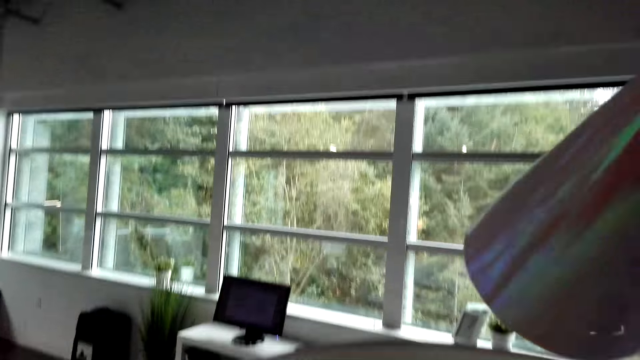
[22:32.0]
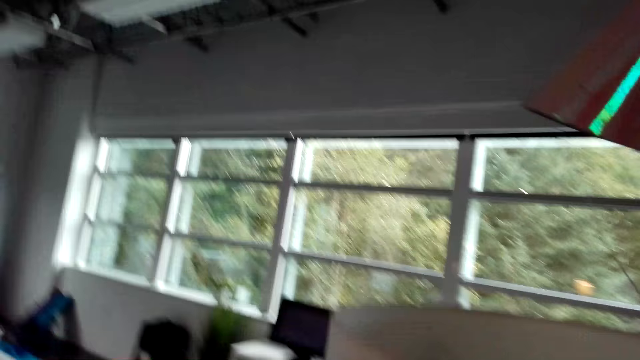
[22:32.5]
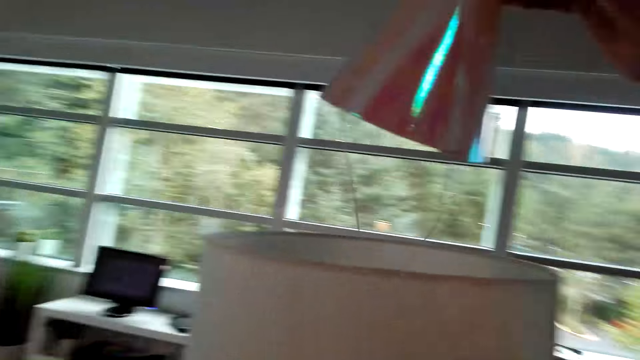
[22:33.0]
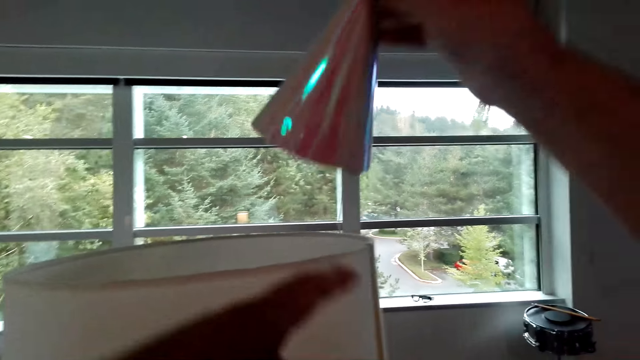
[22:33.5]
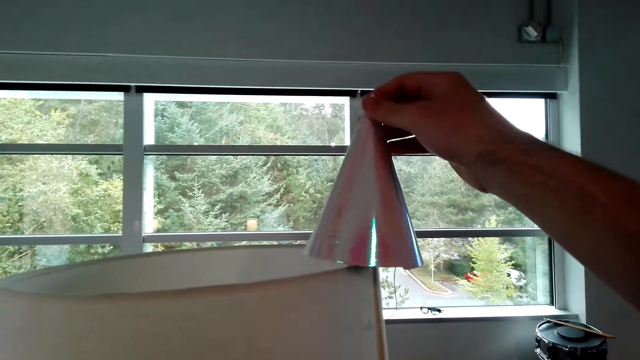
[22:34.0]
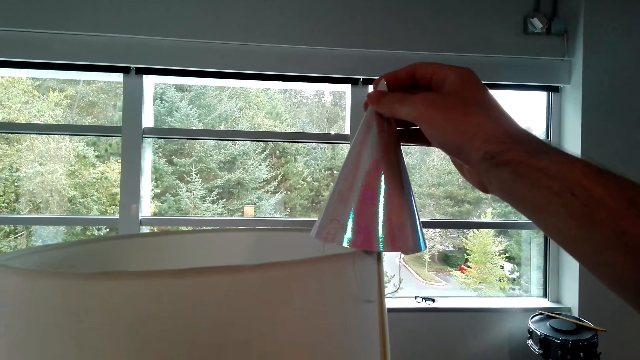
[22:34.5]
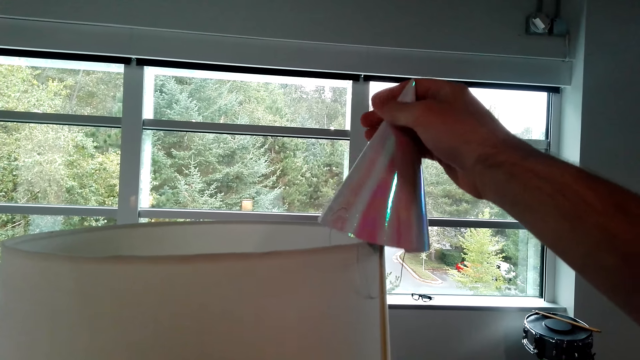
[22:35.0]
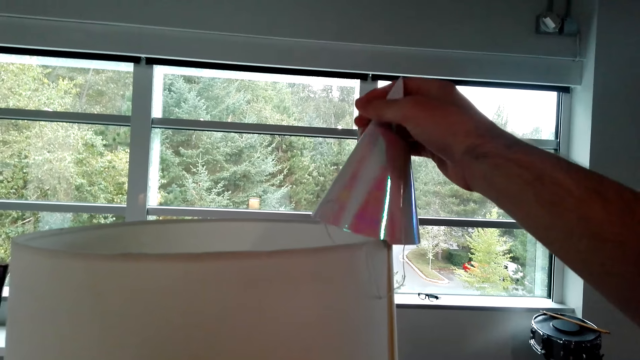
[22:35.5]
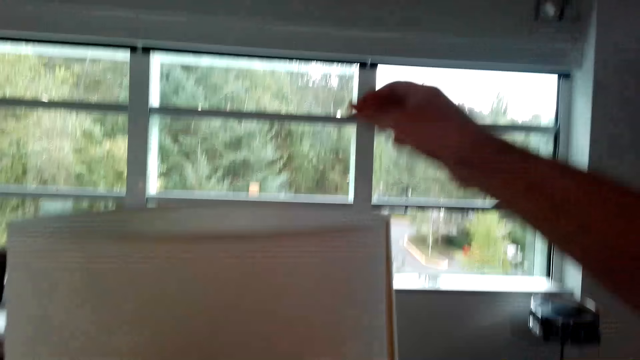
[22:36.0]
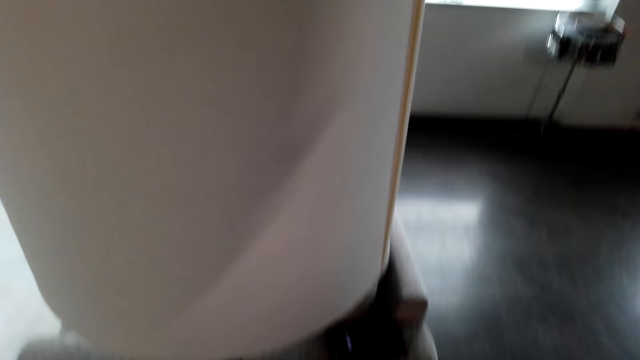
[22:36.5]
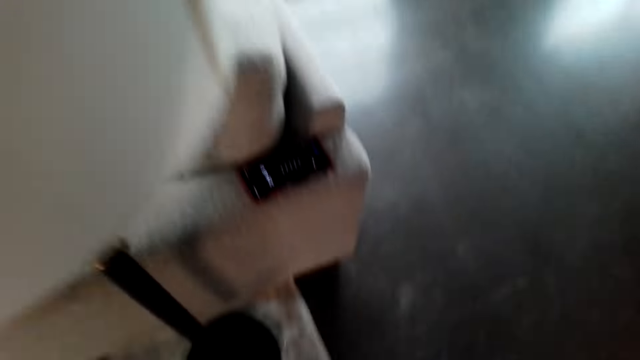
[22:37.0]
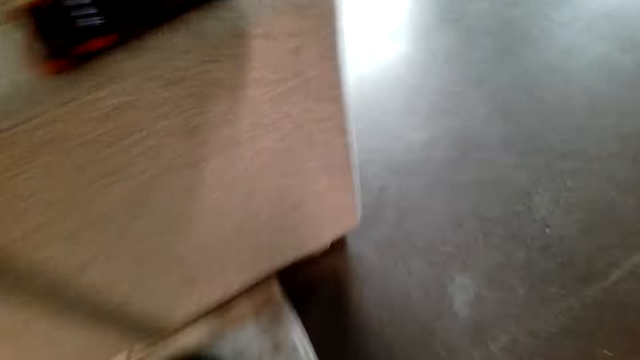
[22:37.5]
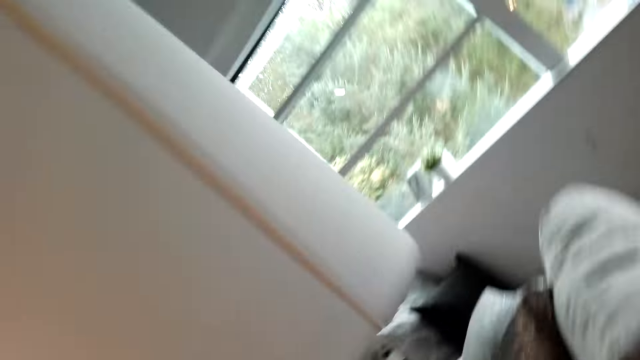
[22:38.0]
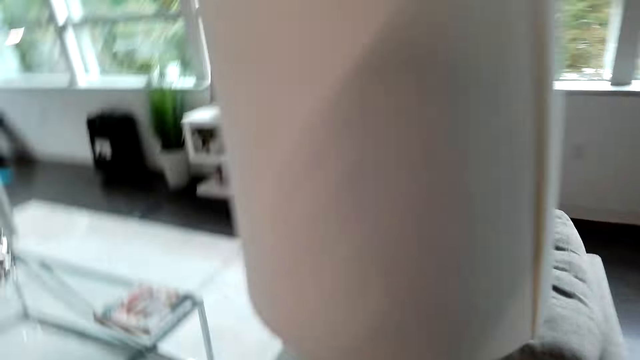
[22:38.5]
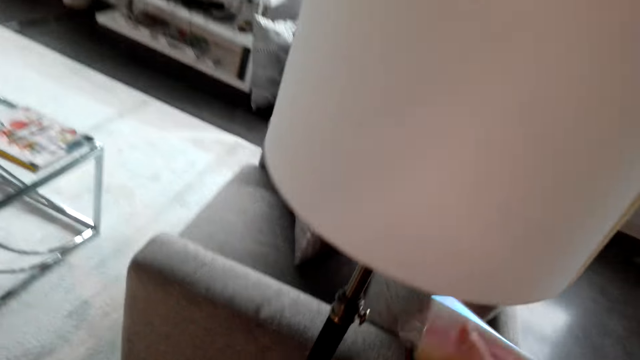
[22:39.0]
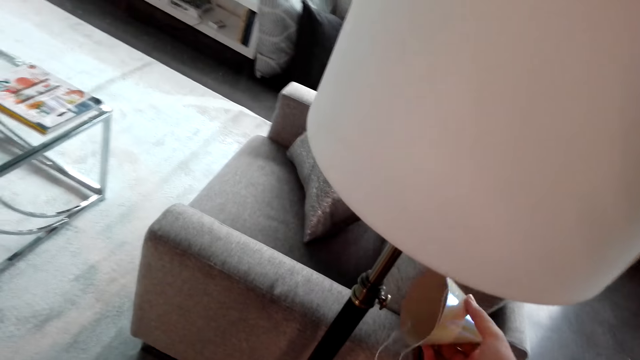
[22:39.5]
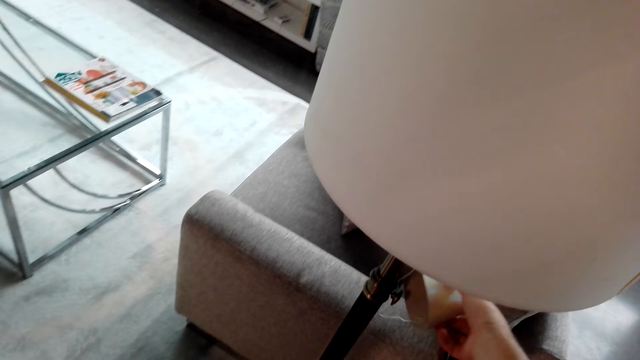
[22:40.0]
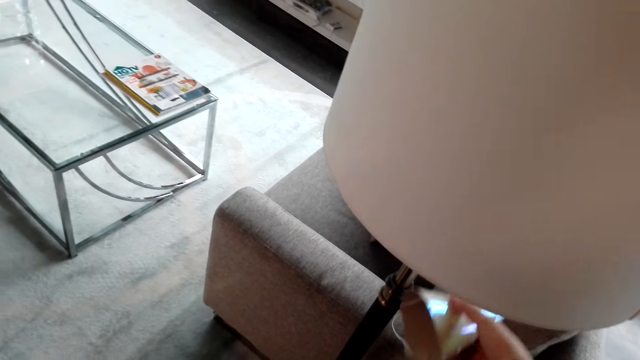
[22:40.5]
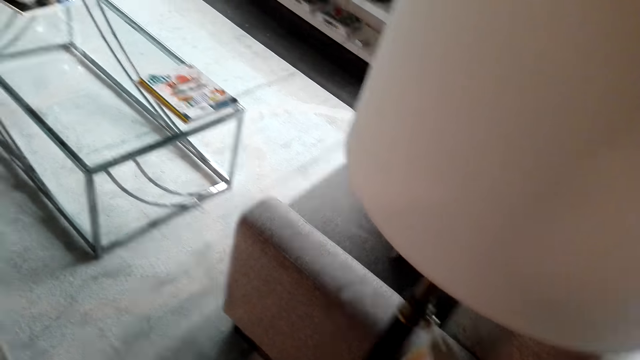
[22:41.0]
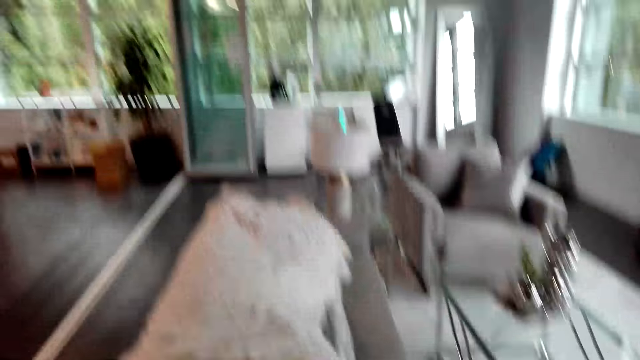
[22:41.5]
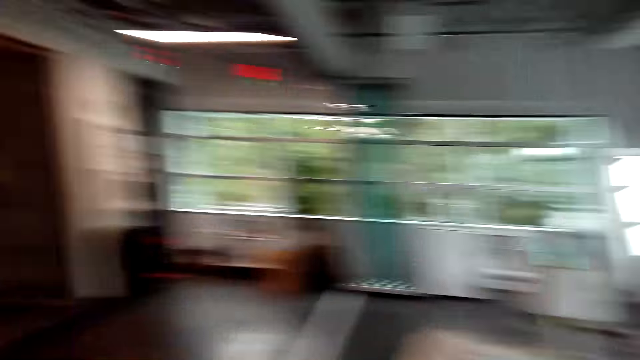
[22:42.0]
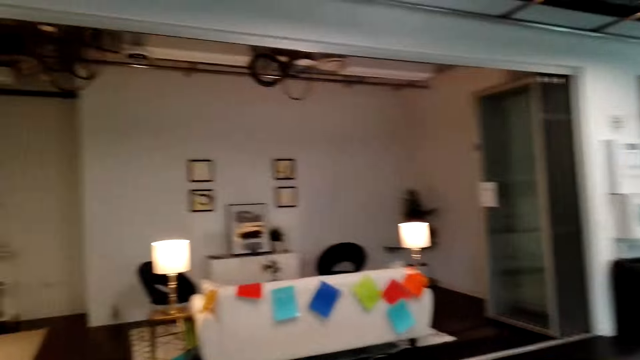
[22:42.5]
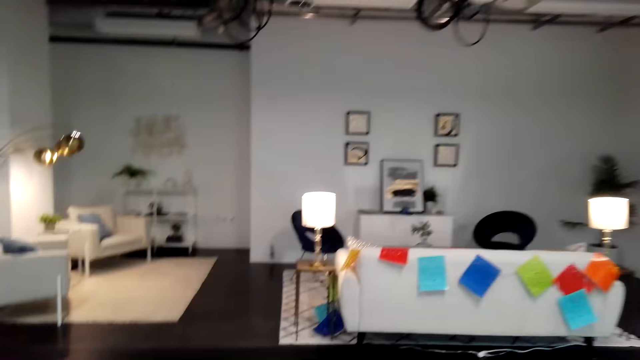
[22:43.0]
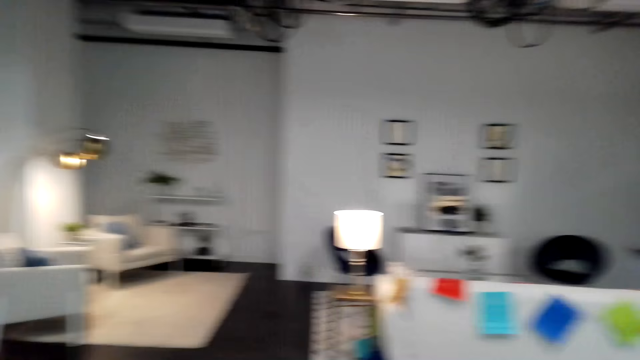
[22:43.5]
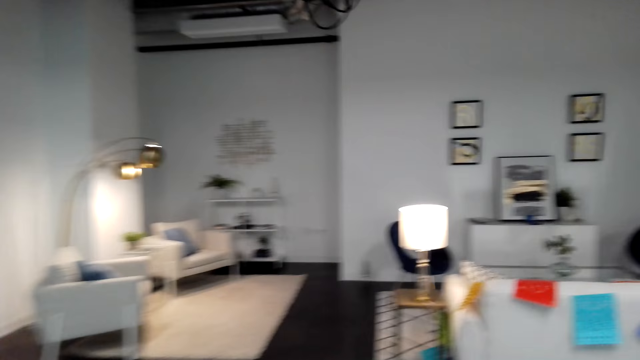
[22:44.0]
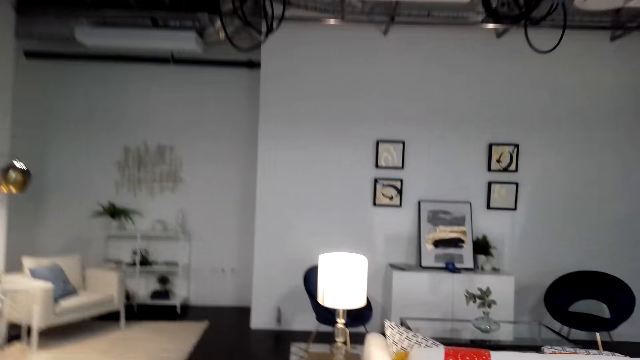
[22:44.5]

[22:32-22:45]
The camera wearer puts a party hat on the floor lamp. They put the hat on the floor lamp screw.

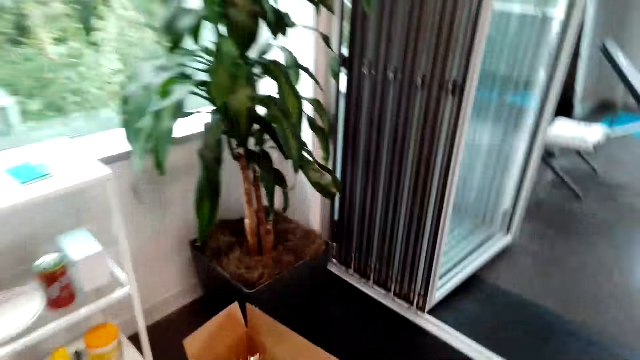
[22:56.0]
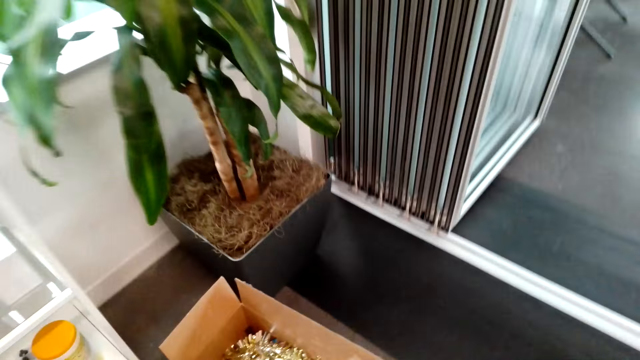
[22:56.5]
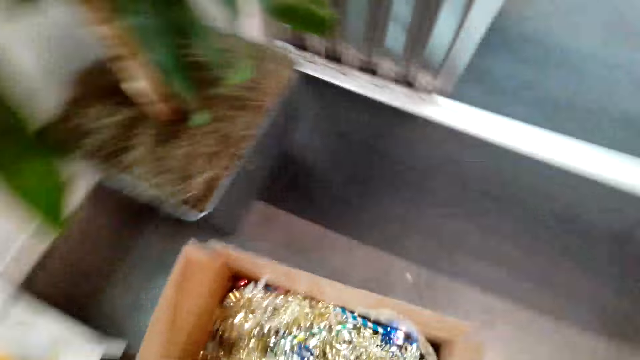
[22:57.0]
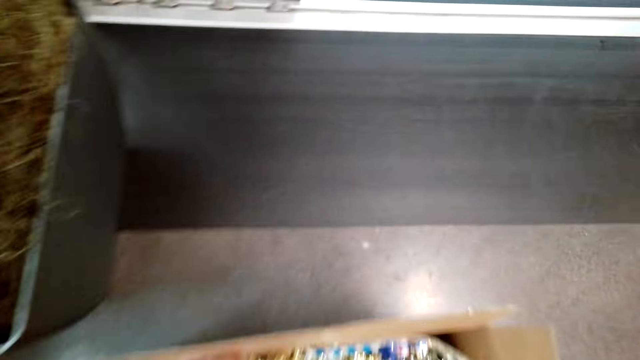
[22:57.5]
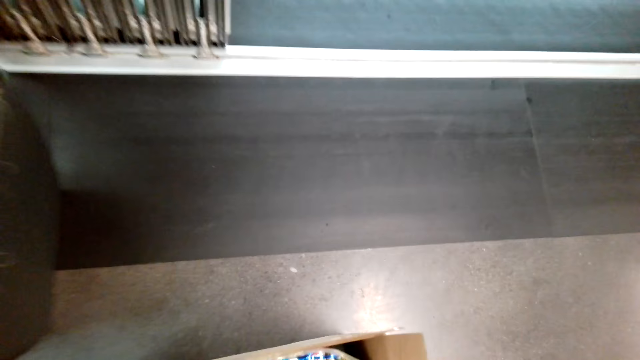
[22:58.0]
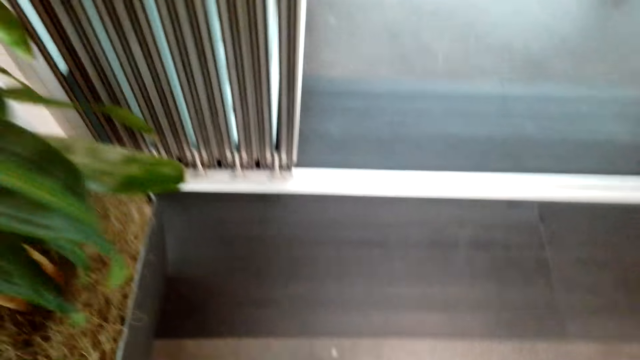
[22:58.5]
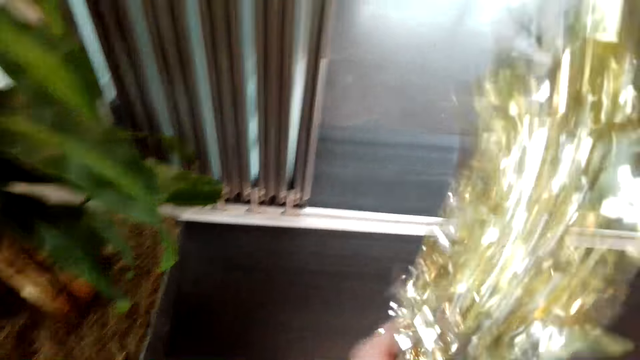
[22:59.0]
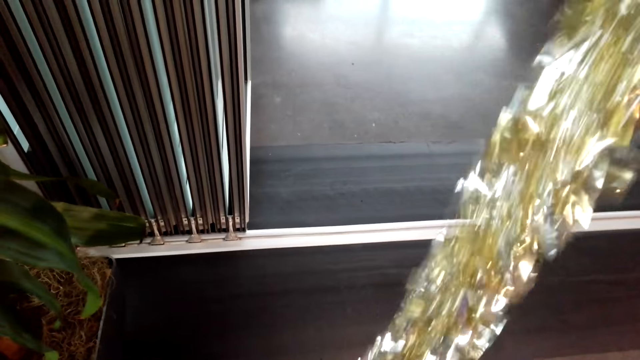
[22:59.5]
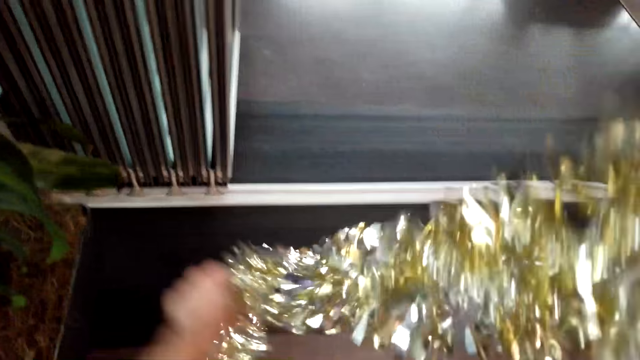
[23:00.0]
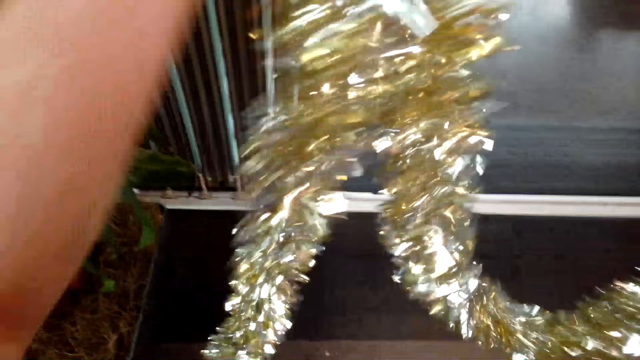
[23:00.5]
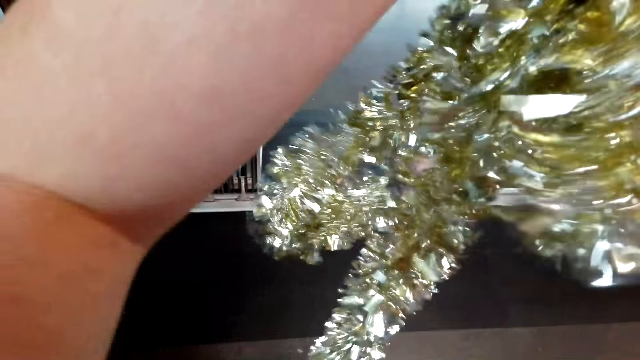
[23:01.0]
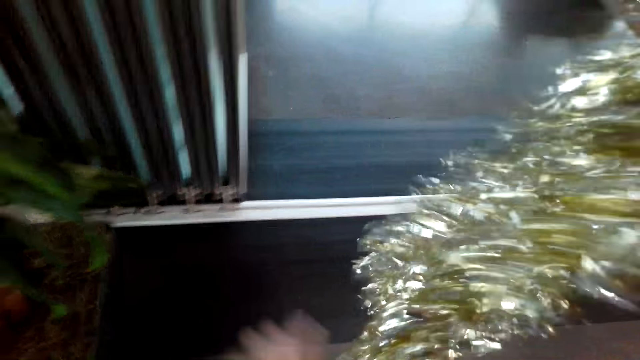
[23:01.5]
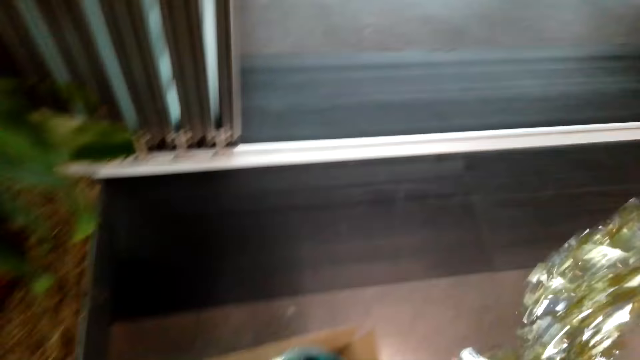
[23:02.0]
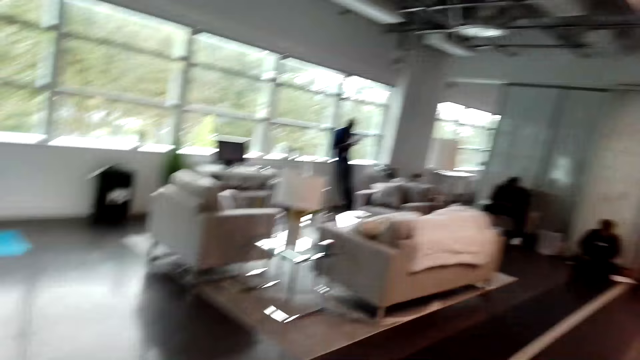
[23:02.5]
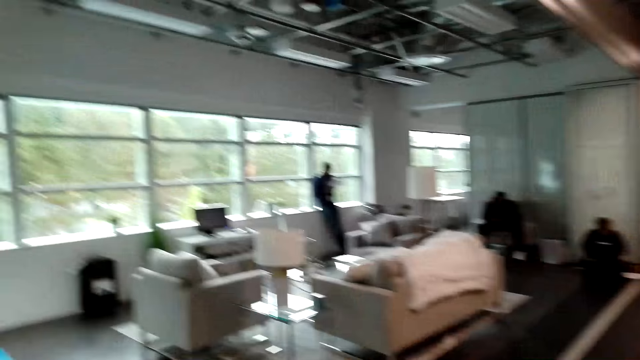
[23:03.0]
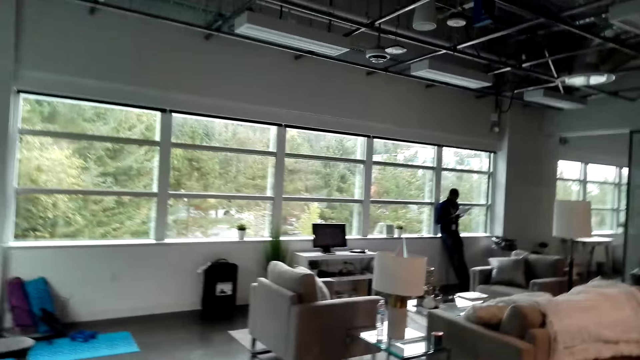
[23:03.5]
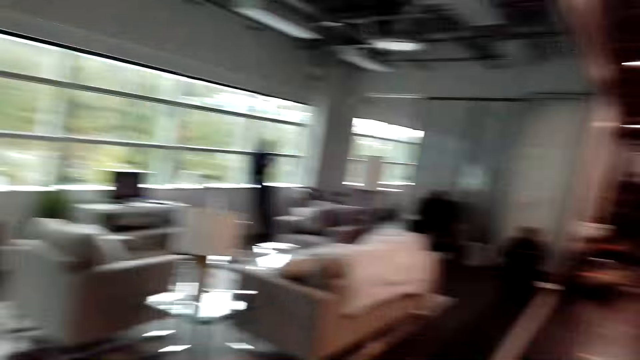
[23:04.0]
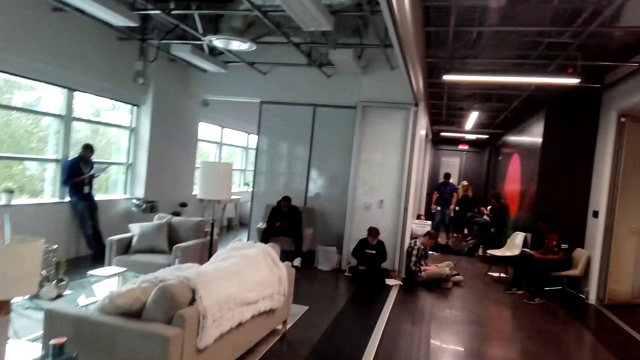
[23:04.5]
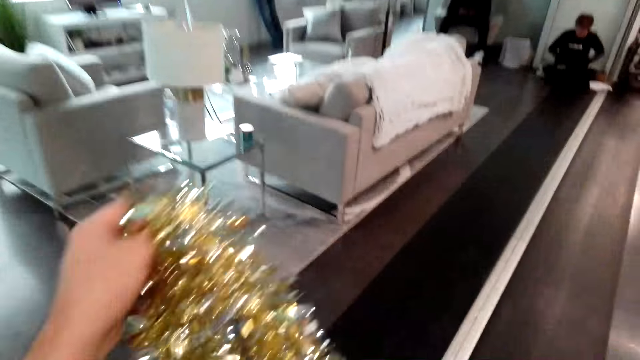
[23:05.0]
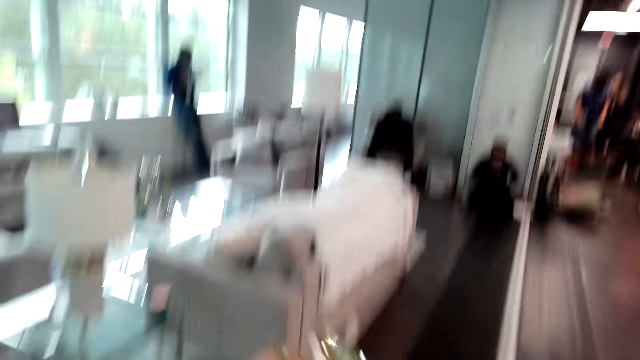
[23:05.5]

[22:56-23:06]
The camera wearer picks up a lei. They walk.
